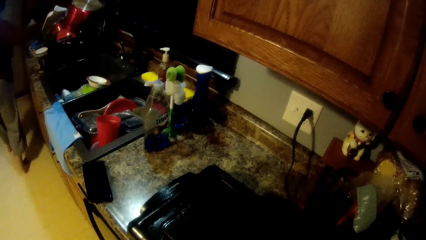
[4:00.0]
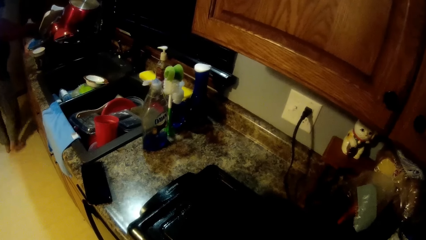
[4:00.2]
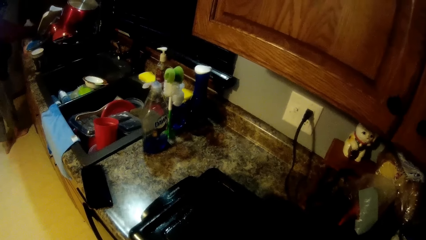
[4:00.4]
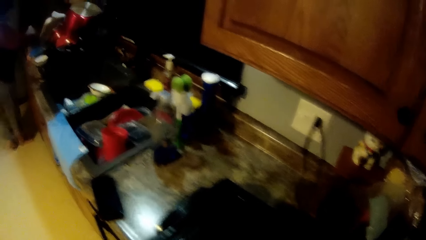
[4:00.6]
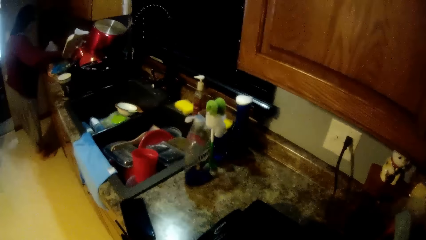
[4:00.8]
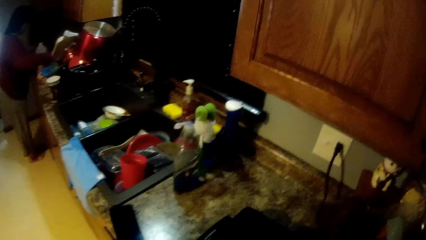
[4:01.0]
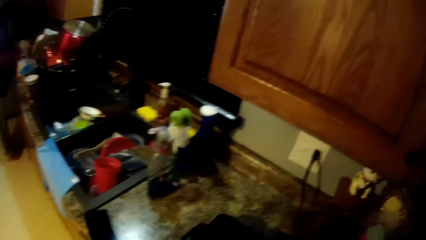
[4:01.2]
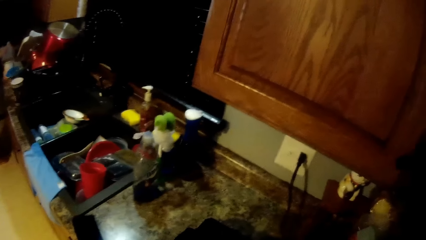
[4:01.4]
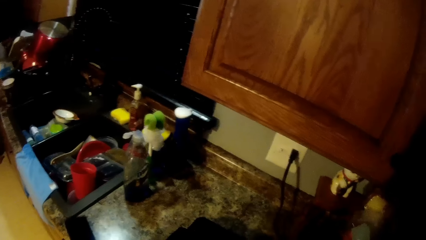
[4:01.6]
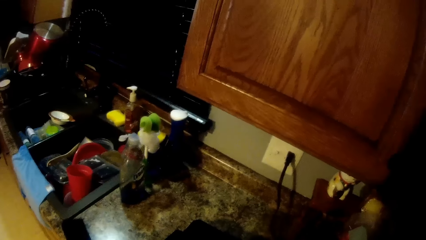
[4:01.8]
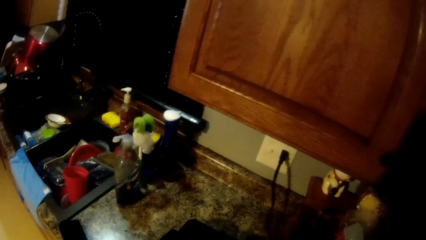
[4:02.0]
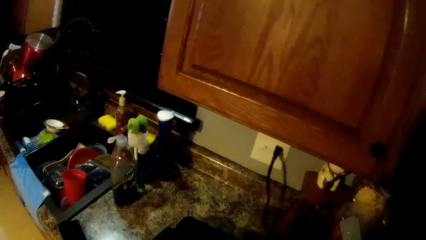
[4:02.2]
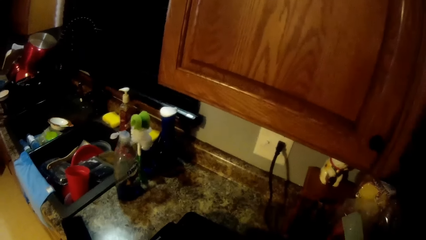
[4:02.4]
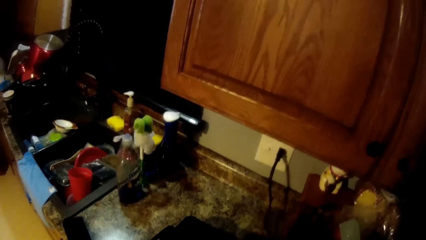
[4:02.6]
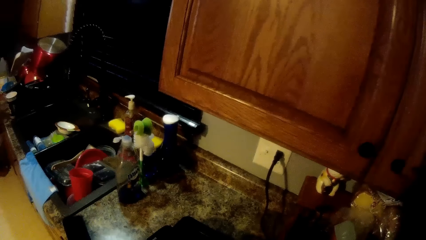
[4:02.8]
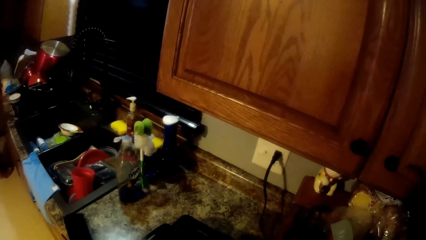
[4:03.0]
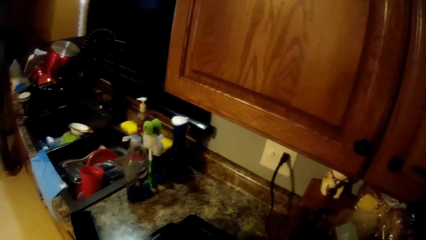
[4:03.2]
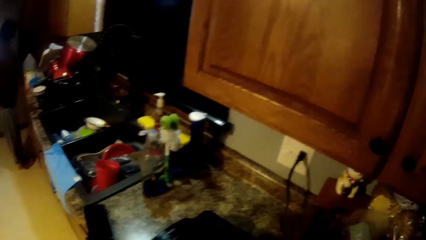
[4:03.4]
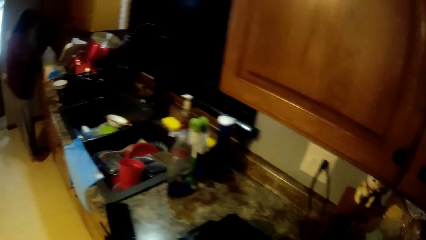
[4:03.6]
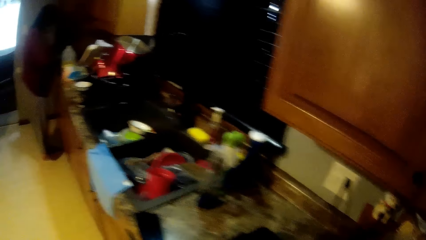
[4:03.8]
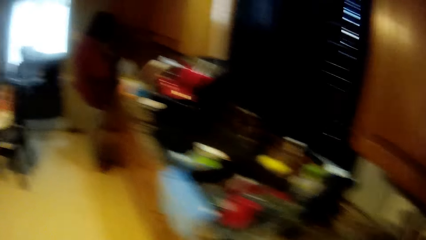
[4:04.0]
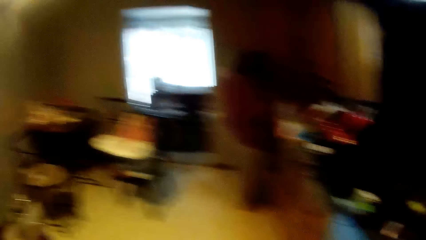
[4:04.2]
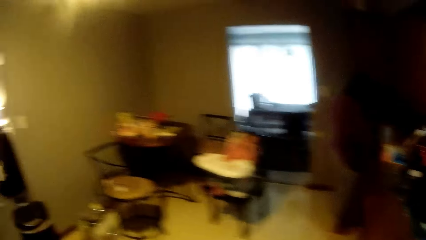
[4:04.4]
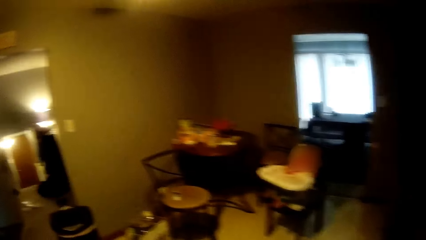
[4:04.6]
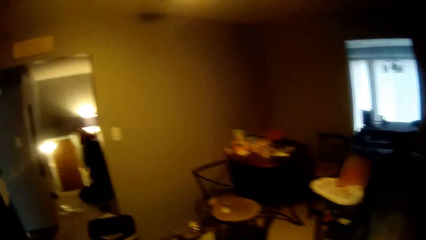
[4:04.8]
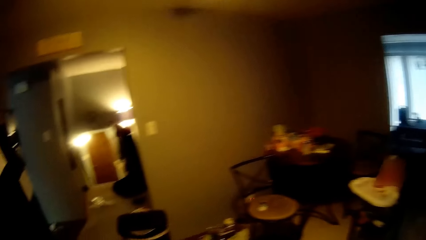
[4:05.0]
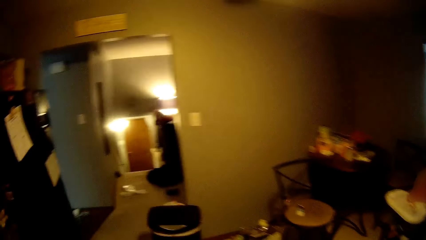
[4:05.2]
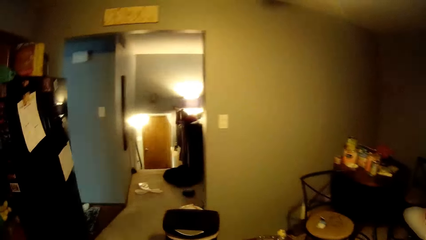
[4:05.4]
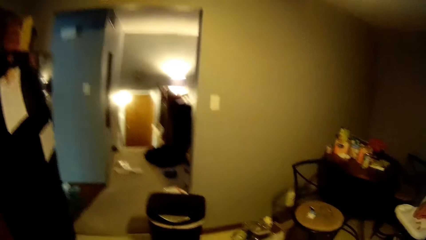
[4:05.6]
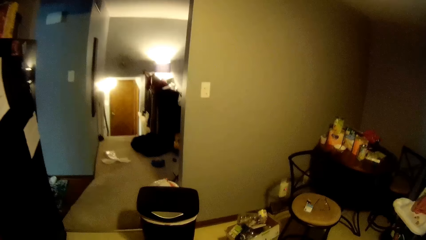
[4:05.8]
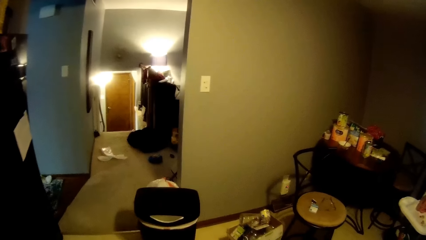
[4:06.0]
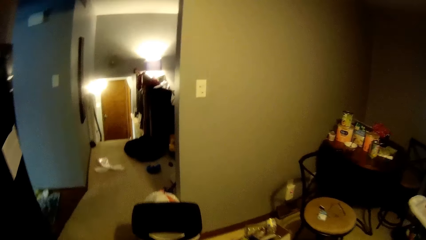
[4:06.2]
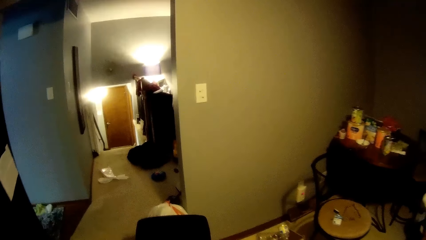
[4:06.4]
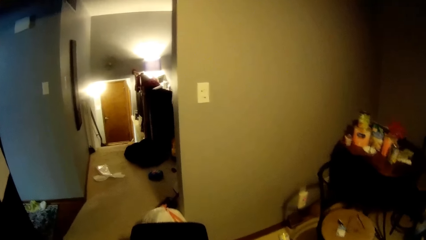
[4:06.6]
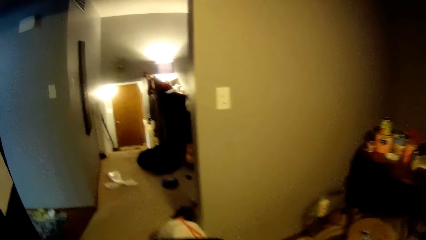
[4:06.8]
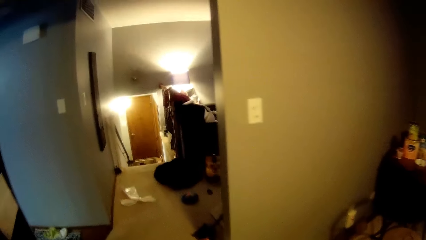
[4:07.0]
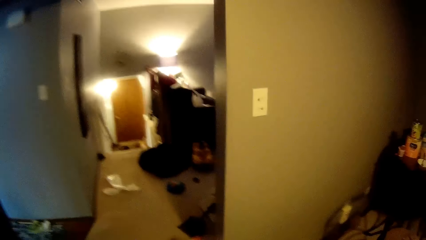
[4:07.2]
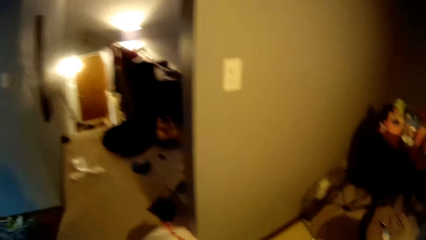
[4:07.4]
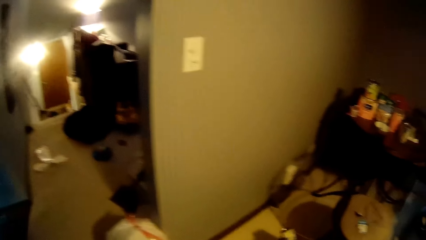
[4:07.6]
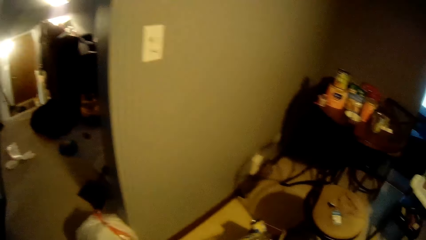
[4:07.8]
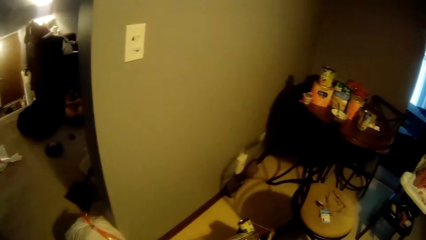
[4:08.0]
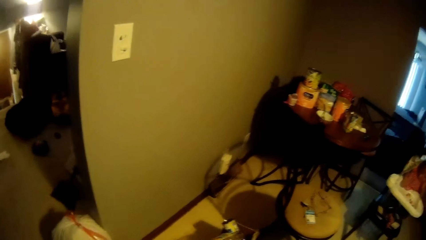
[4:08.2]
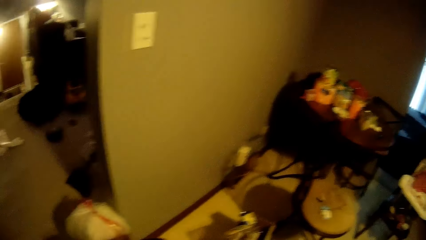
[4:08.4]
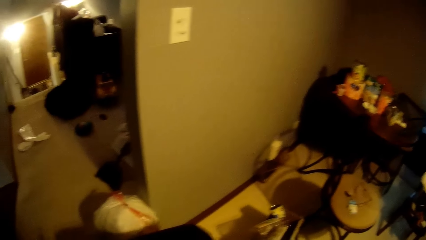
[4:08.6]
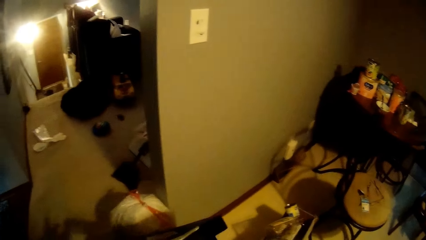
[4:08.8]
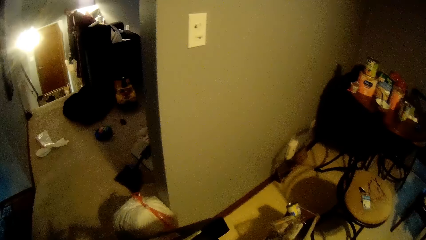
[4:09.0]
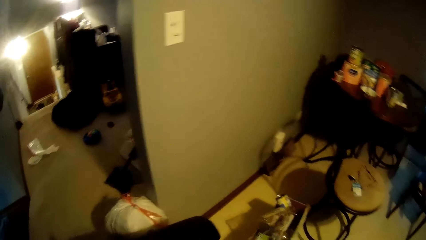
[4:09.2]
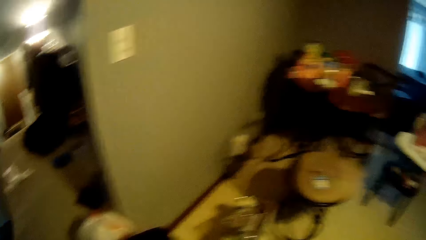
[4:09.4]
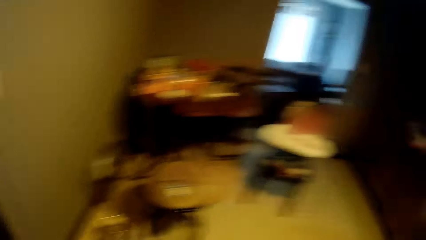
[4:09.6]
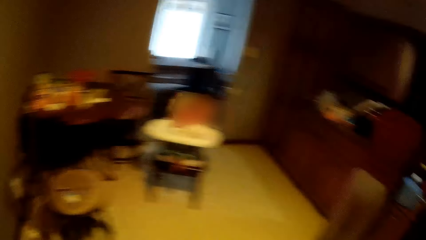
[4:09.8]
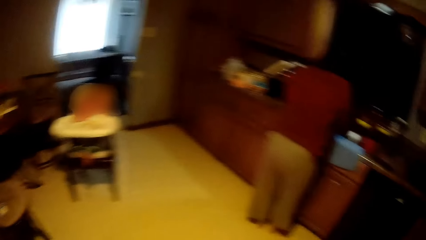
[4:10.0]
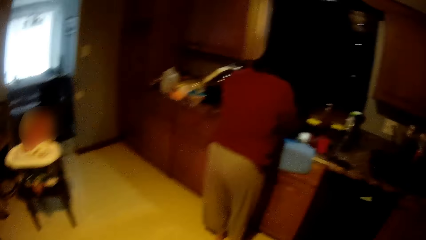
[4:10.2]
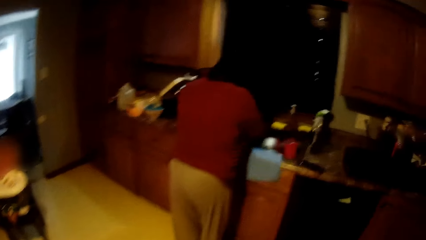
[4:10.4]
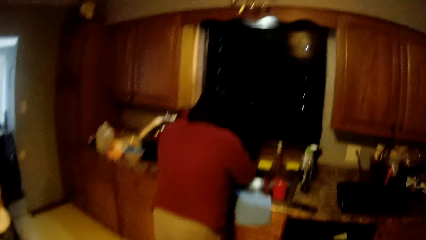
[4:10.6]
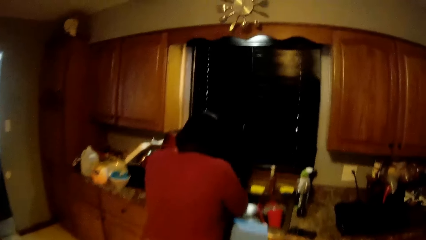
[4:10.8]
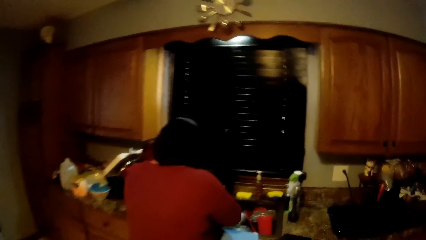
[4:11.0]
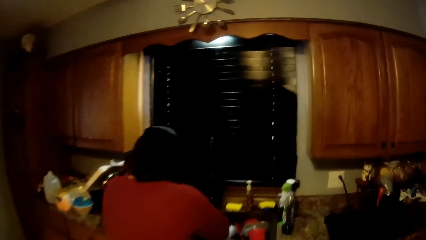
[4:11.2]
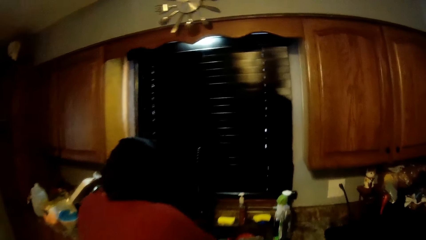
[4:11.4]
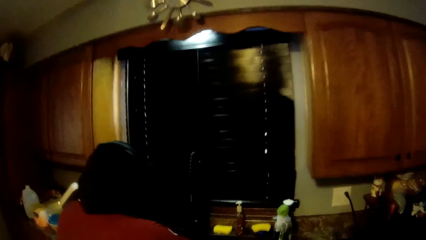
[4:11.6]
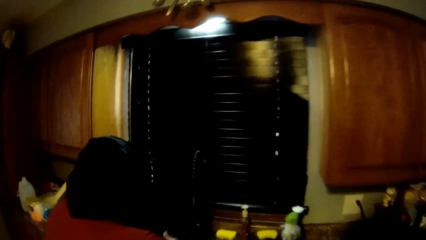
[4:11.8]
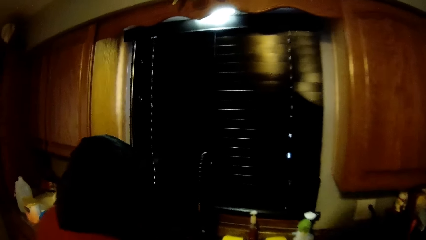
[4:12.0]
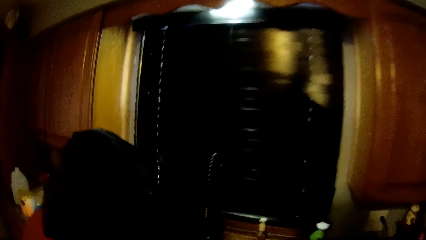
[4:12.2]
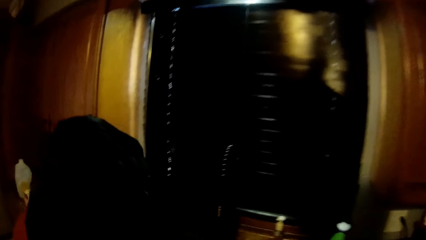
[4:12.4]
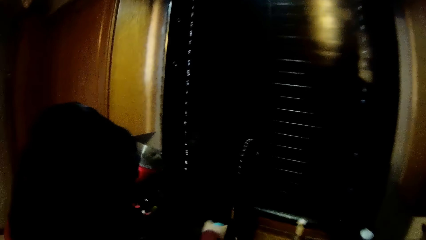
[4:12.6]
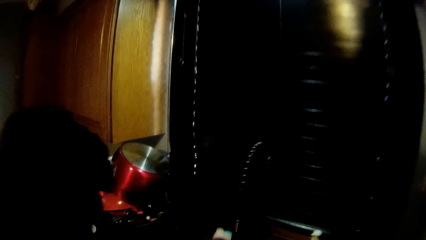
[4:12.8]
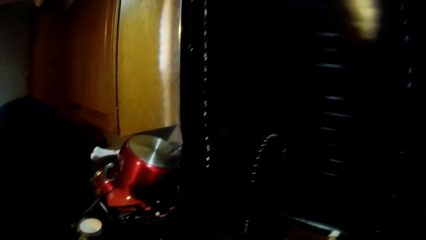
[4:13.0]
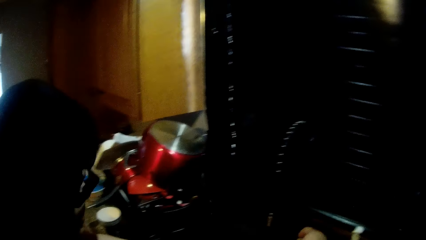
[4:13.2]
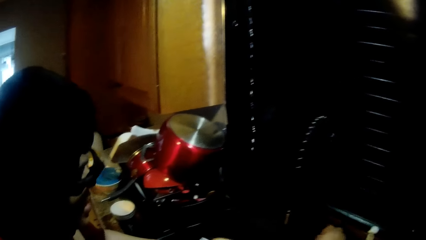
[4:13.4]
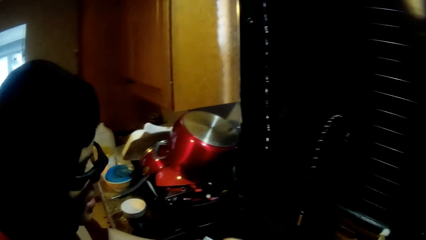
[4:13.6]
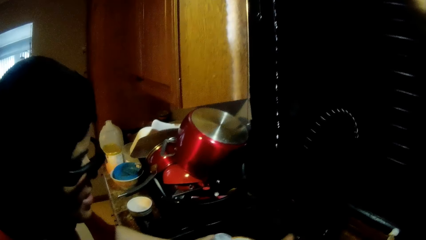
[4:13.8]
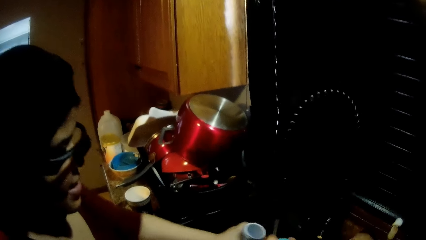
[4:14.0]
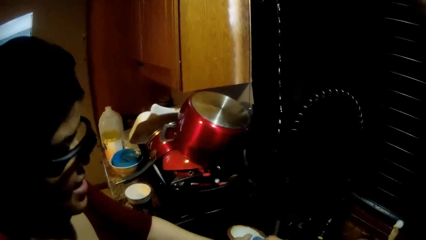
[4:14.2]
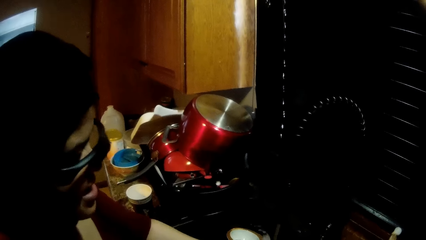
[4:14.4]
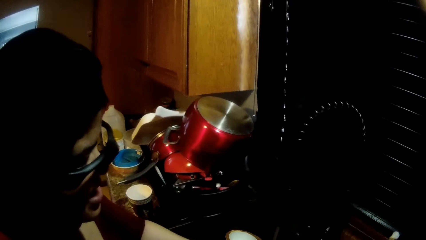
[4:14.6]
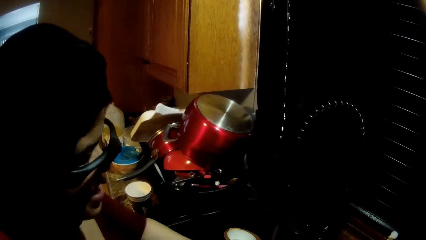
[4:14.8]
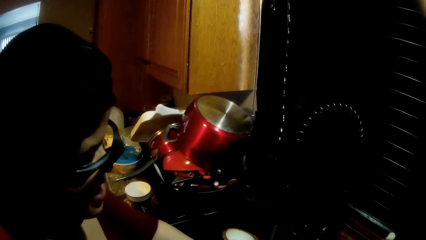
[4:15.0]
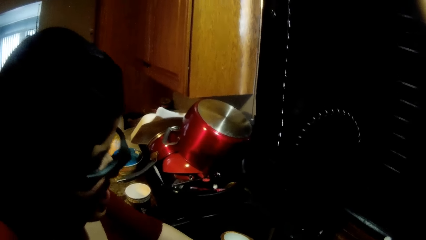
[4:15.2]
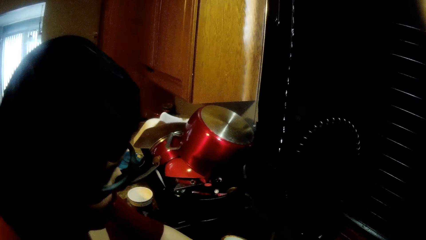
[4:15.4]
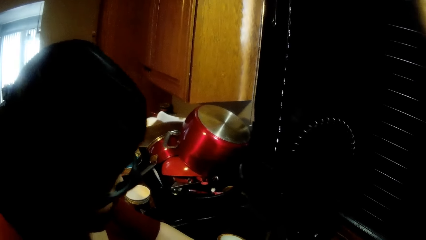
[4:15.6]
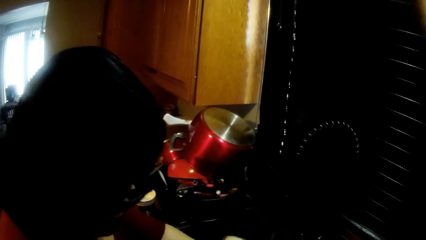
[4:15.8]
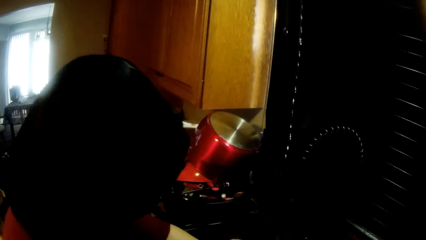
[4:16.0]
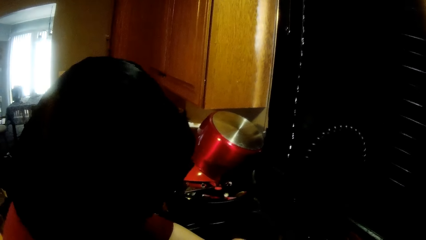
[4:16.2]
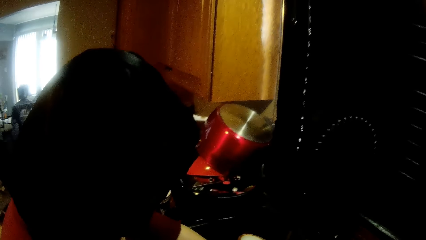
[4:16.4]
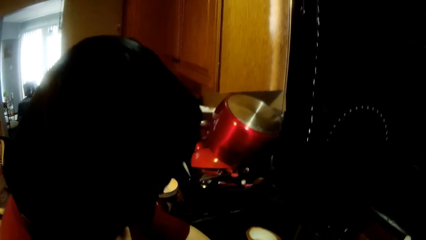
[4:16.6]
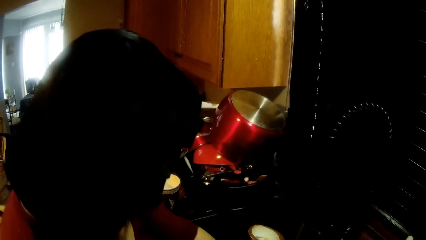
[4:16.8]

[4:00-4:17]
The woman walks to the left. The camera wearer walks towards the bin. He walks towards the door. He walks towards the sink. He turns on the tap with his right hand. The woman turns the nozzle of the tap with her right hand and rinses a feeding bottle in her left hand in the sink. The camera wearer walks towards the woman.
